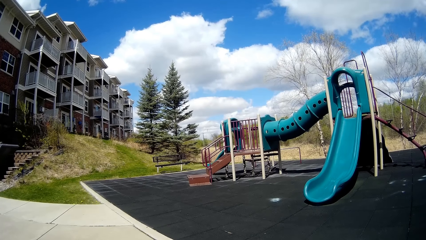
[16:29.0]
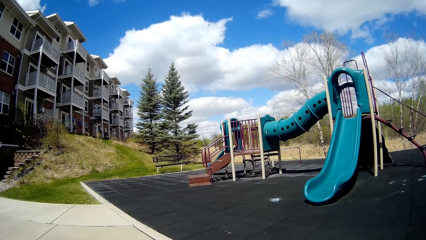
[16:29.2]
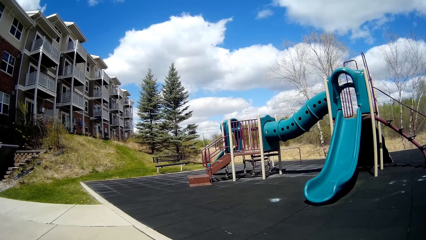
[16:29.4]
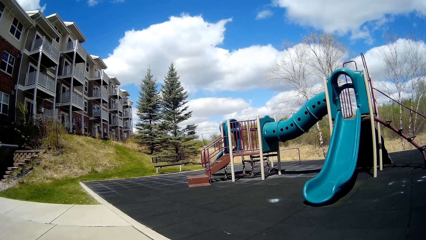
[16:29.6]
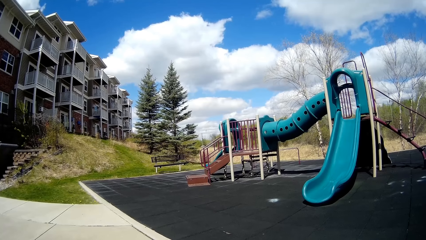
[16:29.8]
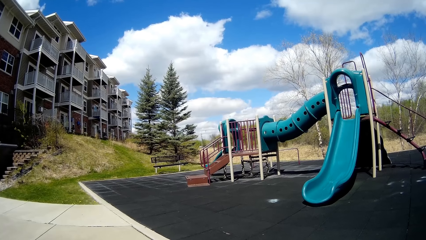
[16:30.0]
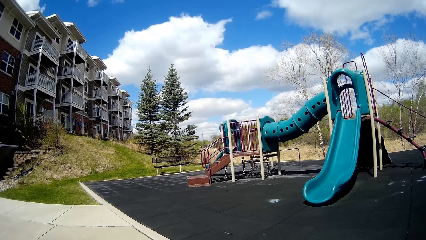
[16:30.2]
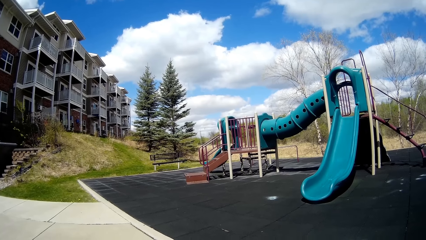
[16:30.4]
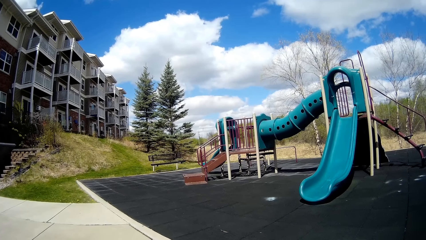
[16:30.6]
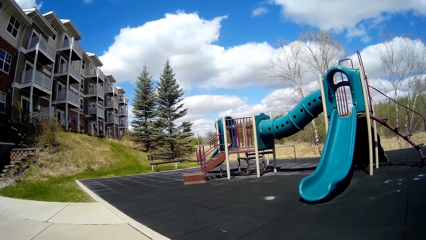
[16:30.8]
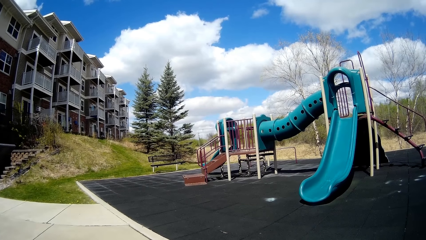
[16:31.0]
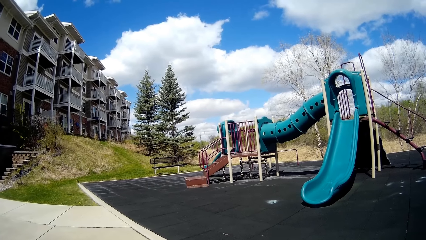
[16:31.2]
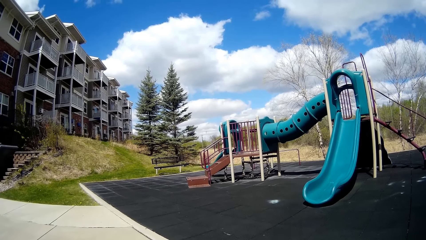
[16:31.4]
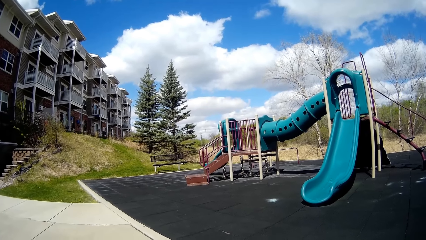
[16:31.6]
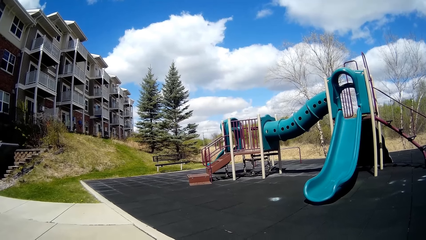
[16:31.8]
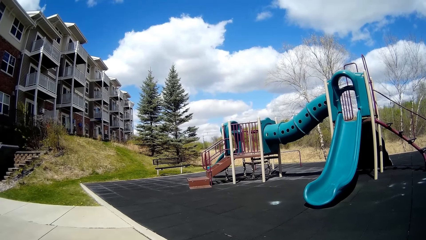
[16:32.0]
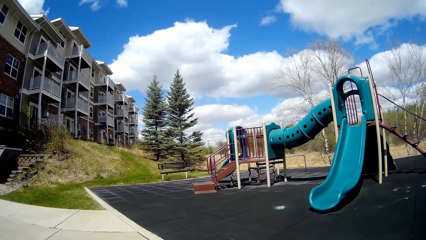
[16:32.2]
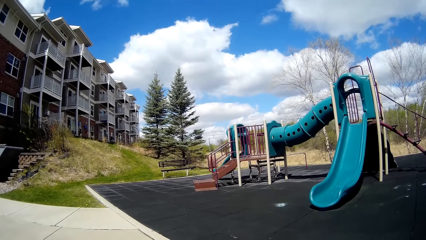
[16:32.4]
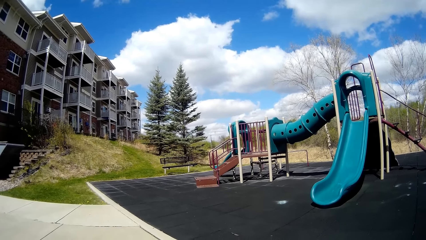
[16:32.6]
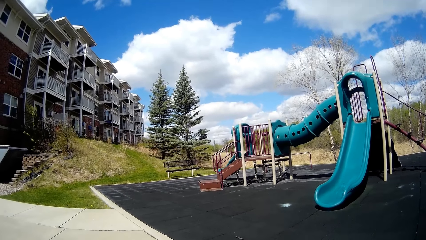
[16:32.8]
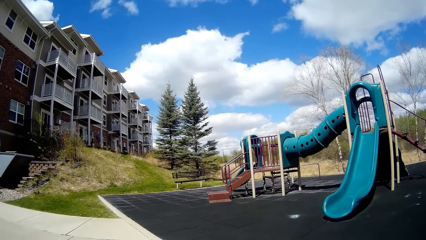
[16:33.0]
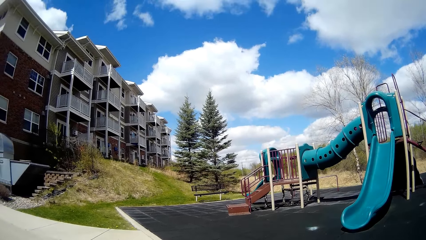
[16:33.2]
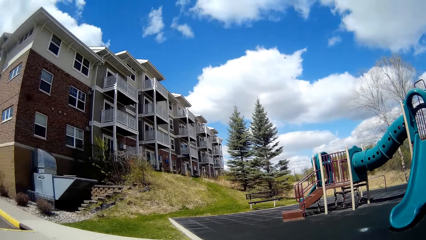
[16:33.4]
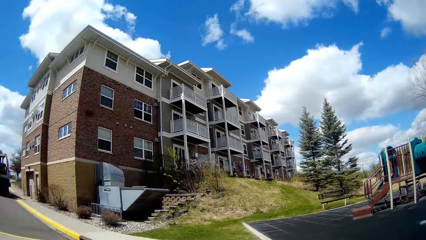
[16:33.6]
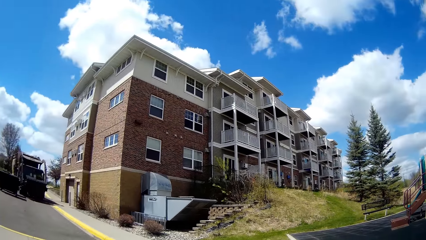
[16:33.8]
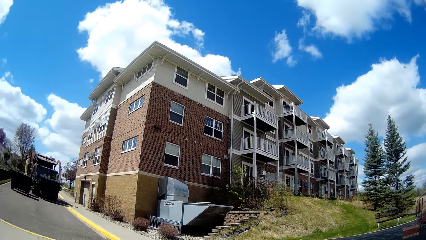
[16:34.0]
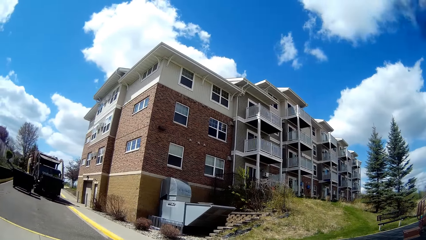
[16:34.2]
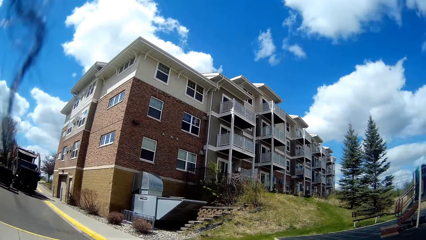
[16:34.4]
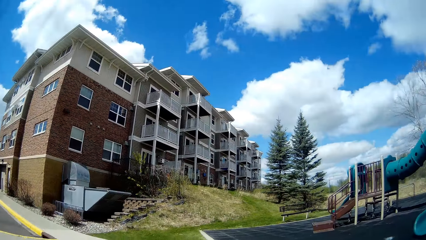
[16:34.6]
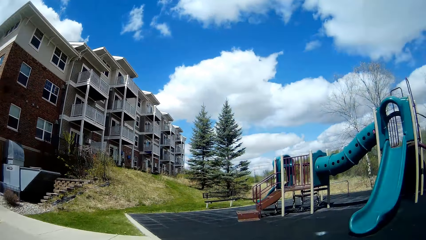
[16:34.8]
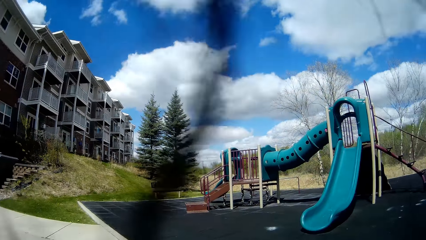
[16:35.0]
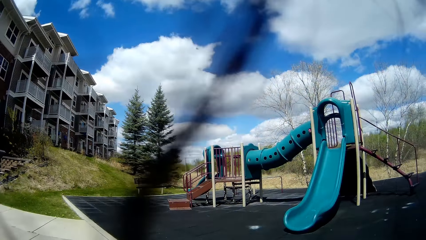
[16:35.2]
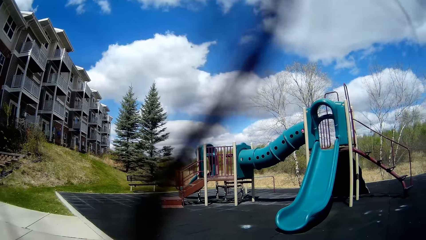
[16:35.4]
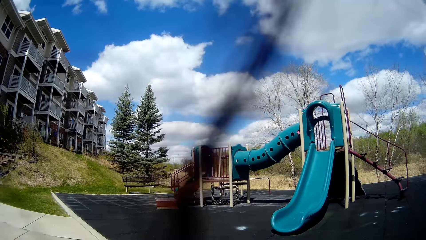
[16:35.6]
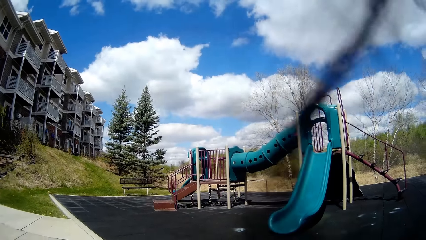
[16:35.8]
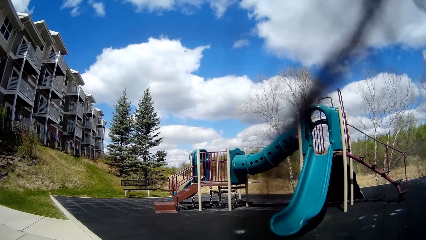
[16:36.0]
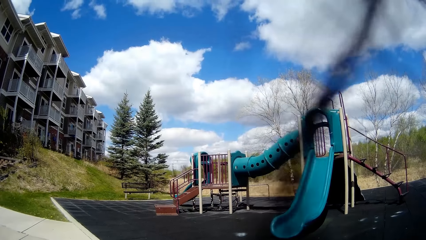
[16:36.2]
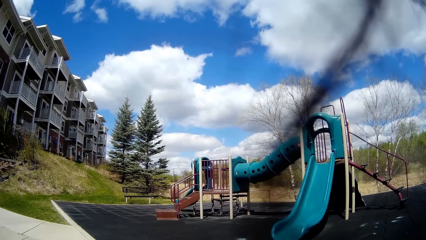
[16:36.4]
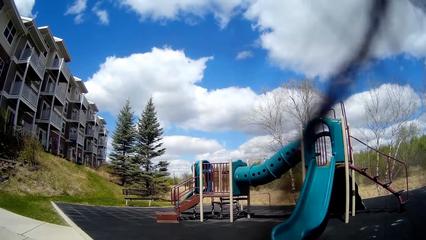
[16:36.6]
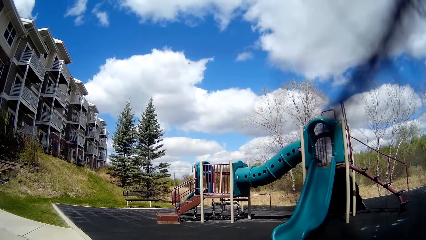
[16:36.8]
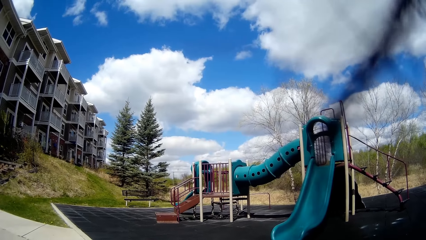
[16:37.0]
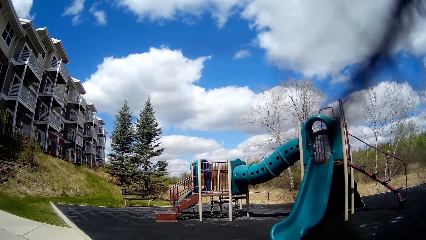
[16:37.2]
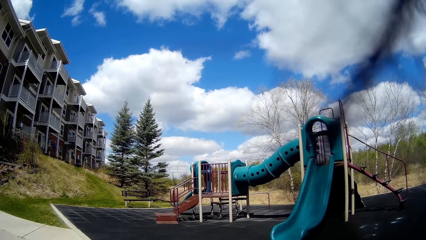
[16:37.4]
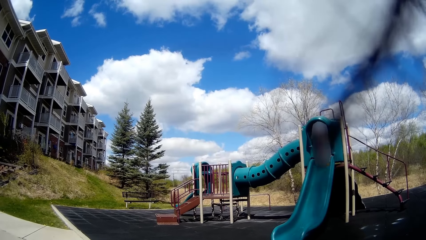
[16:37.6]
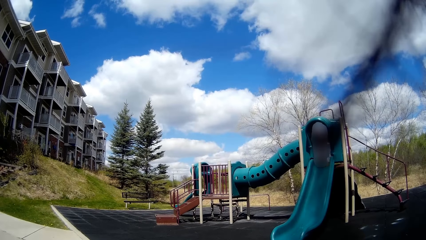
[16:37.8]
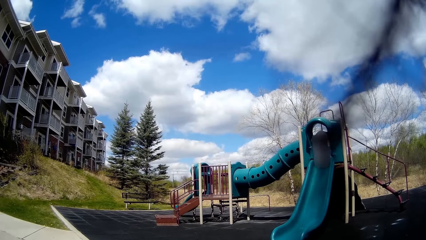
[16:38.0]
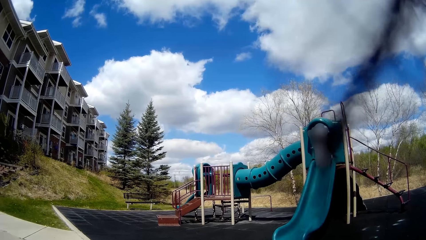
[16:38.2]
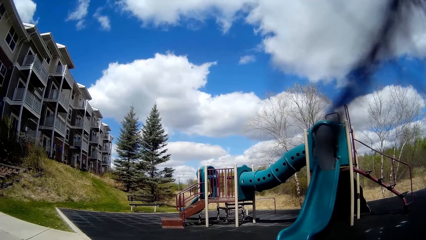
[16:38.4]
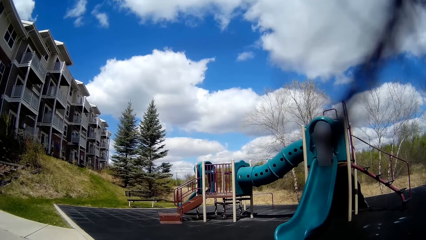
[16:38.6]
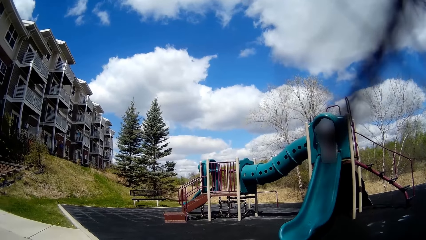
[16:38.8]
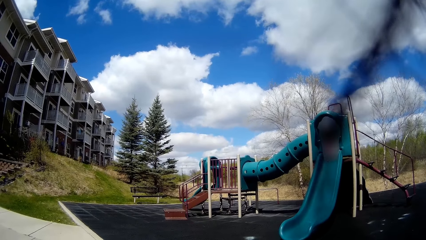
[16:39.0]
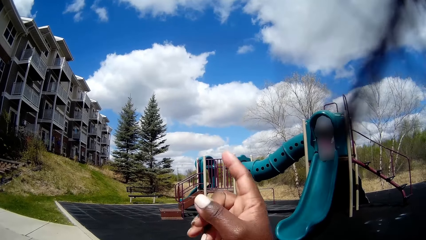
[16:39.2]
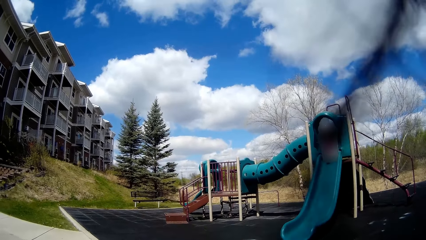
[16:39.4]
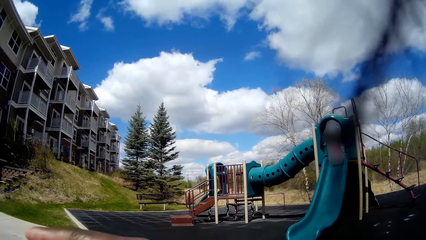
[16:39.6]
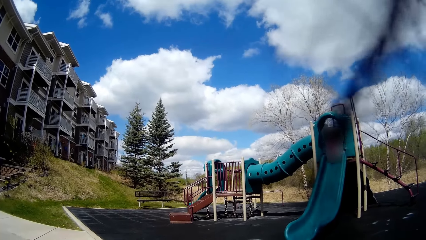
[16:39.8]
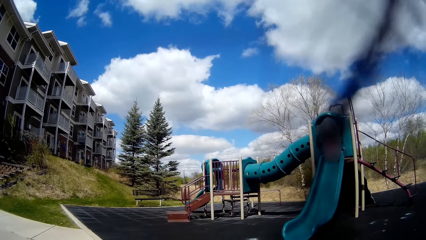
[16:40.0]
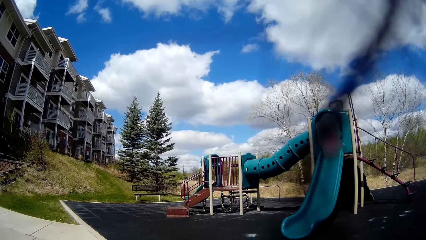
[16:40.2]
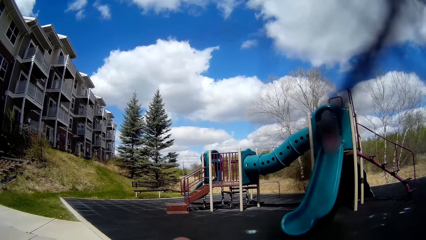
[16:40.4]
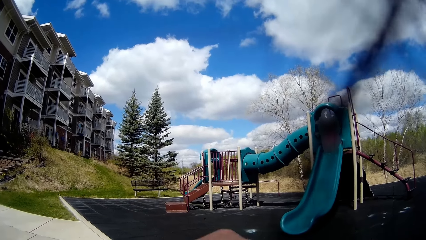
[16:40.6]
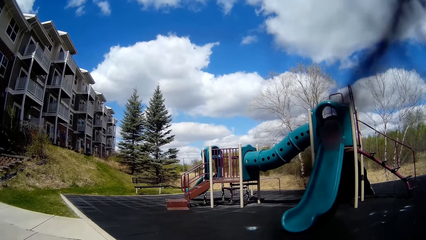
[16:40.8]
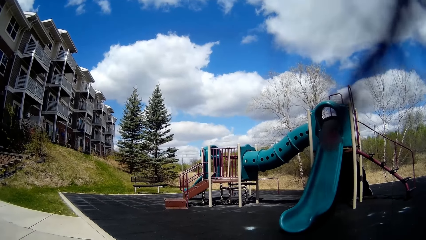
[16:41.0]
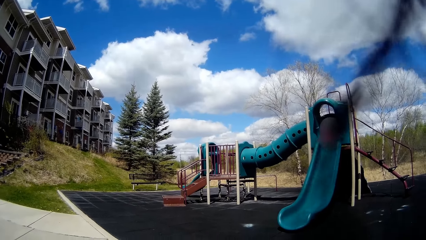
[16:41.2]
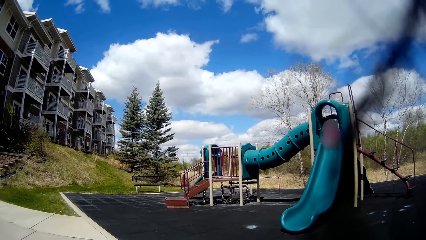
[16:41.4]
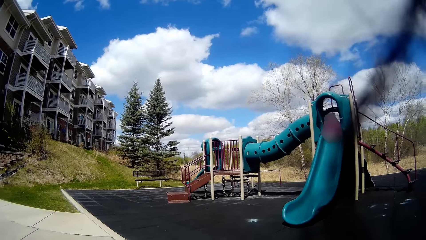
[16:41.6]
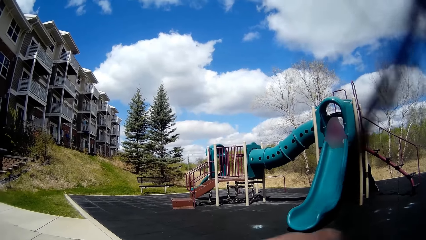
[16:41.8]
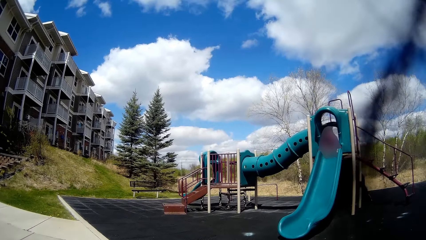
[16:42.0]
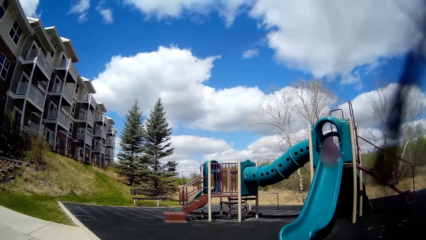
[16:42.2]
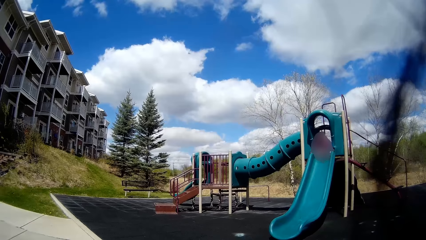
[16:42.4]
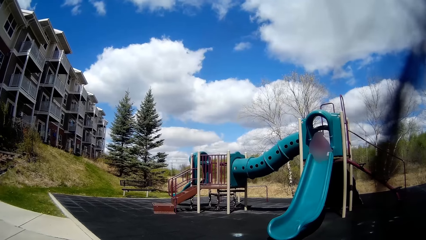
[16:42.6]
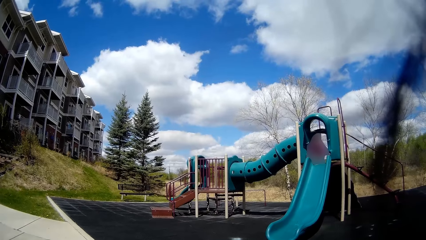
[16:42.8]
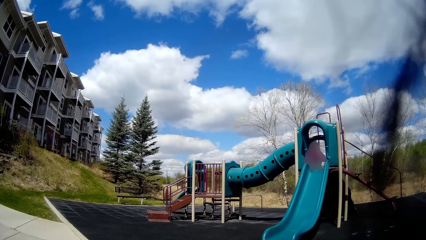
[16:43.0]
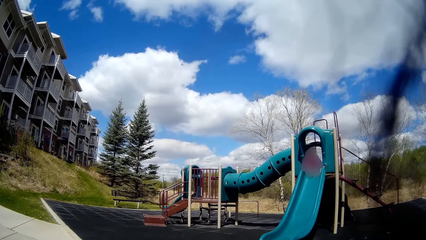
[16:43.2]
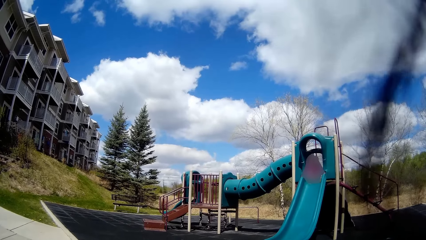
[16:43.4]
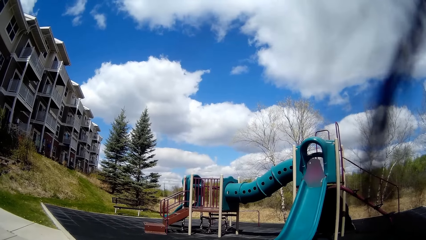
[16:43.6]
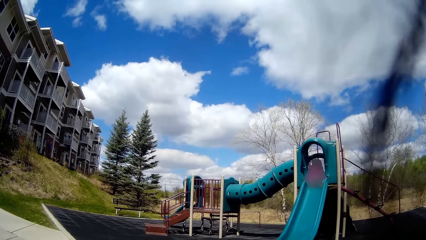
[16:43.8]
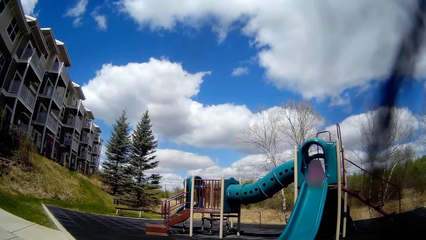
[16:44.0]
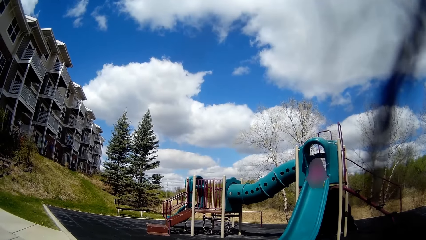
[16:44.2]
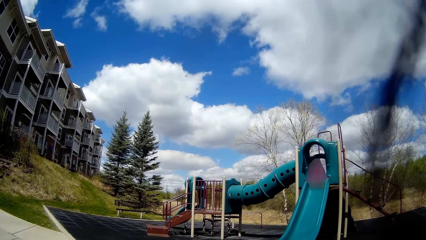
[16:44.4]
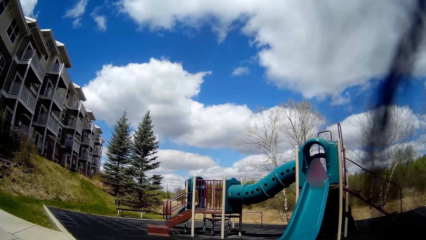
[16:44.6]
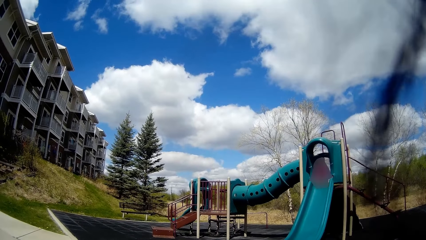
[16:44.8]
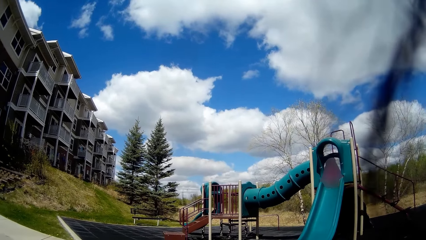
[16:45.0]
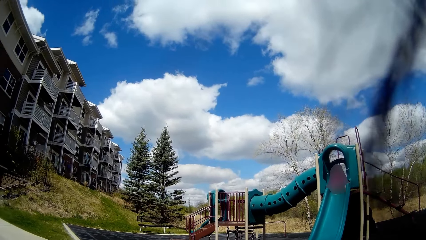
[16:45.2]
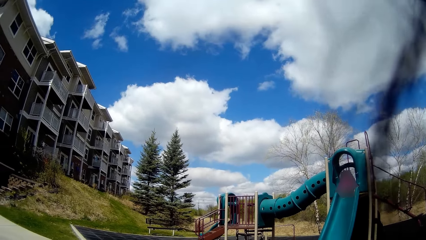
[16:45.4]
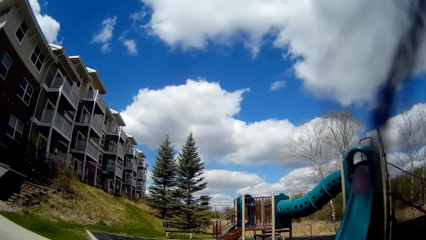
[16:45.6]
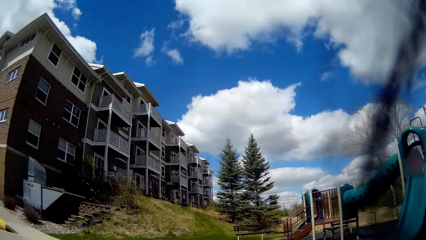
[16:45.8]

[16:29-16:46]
The camera wearer looks around and talks. The girl slides down the slide. The camera wearer moves a hand. They look at the girl and talk.
